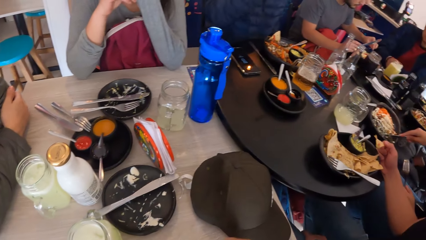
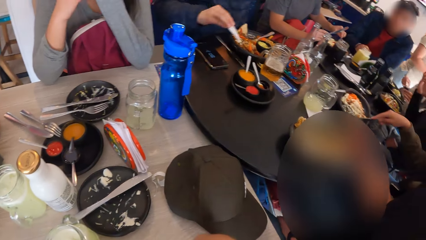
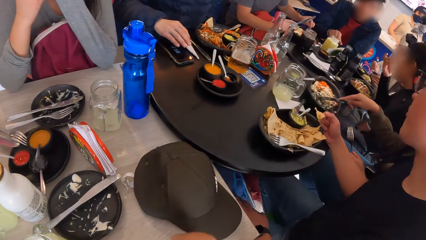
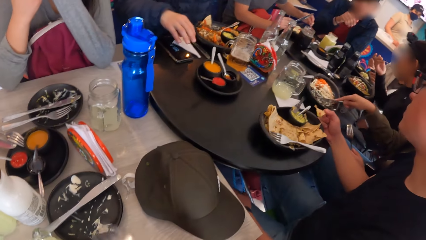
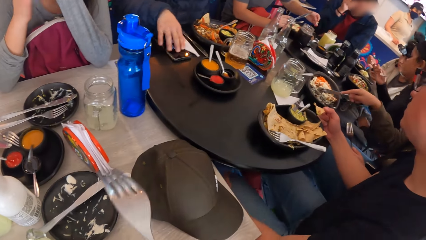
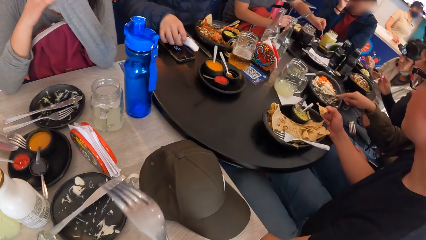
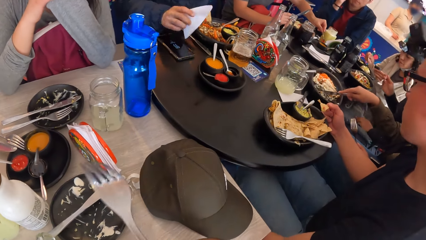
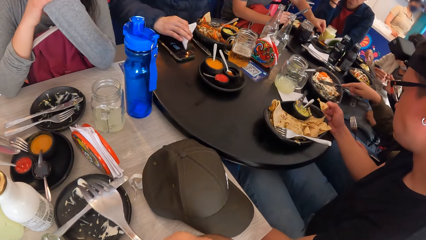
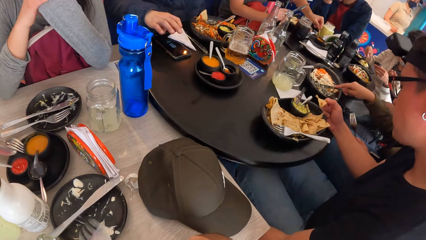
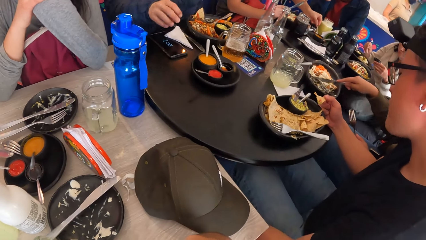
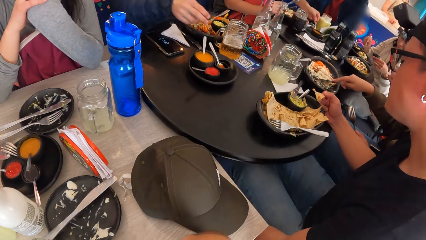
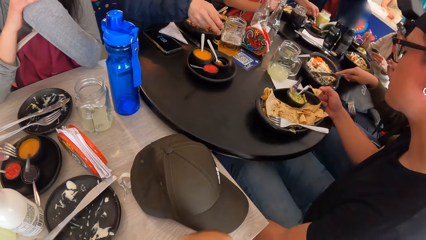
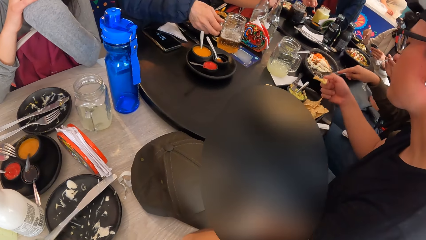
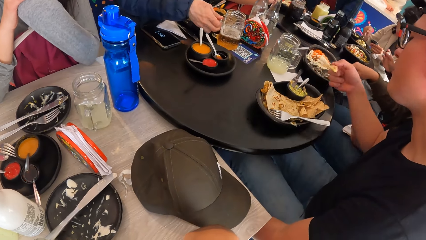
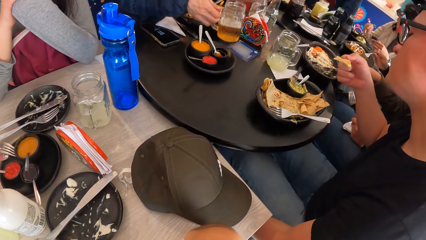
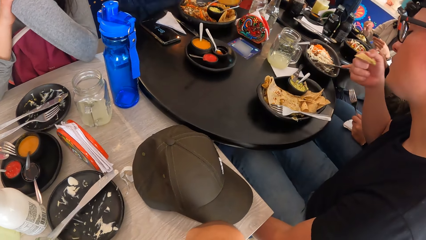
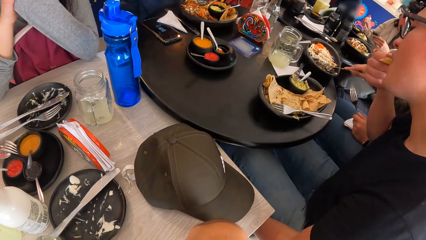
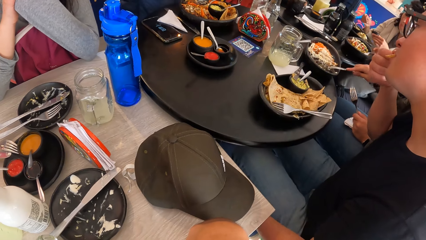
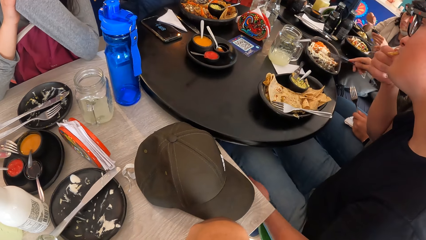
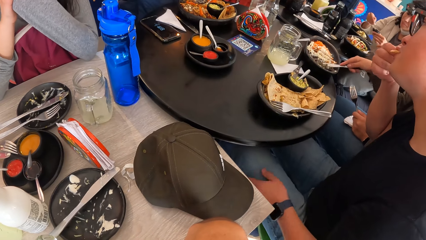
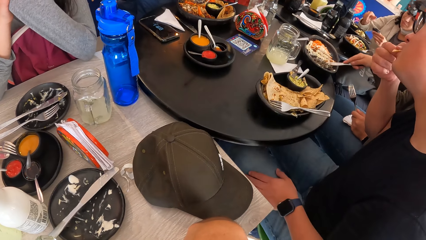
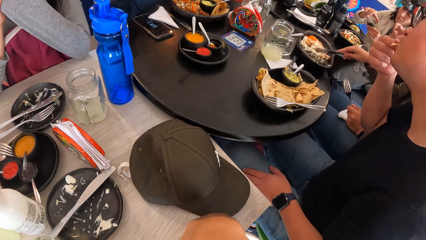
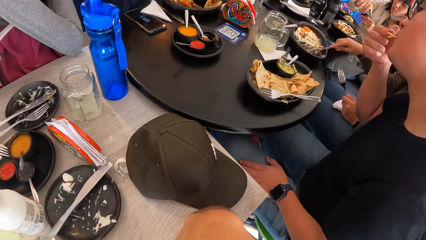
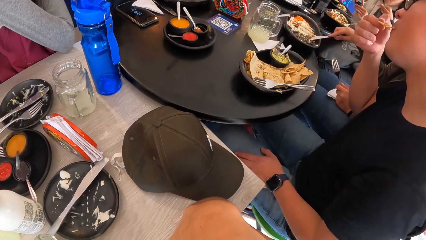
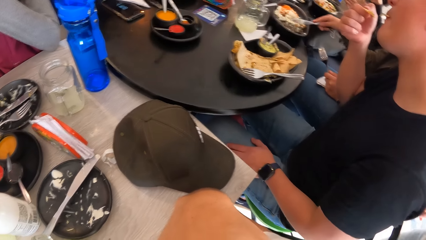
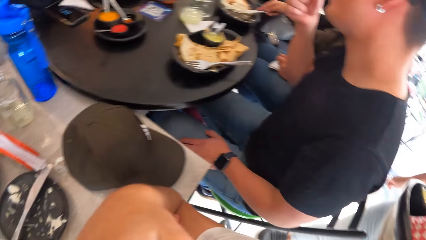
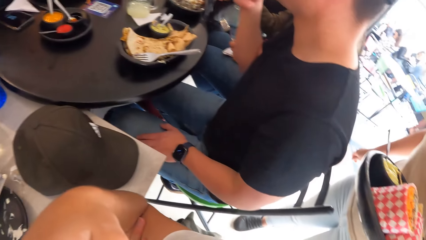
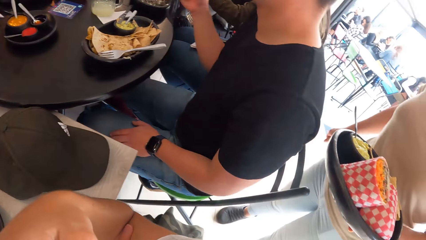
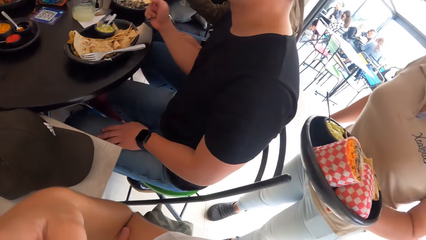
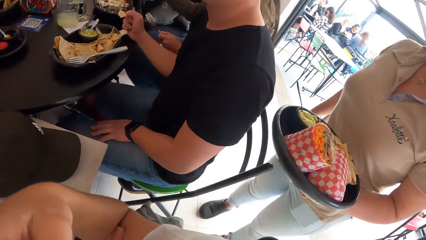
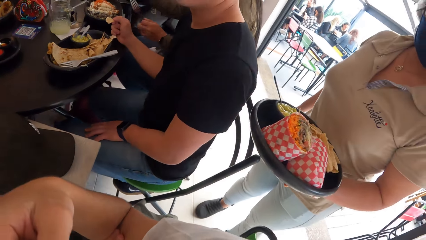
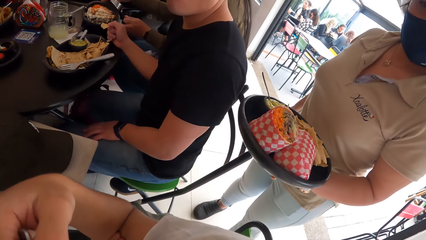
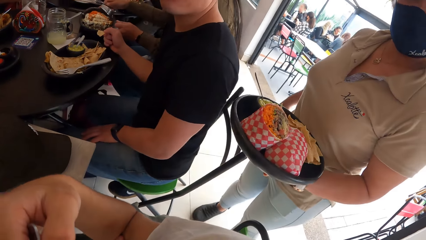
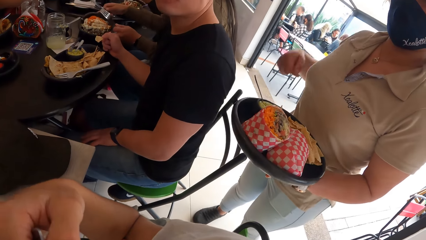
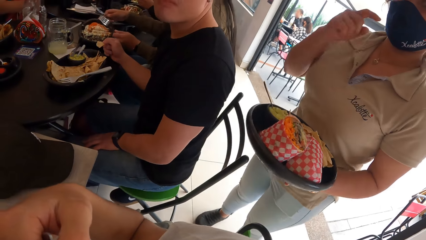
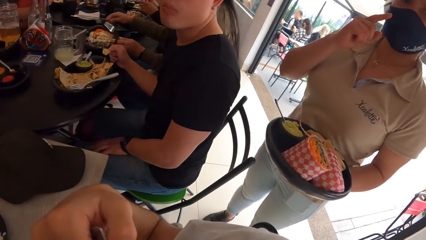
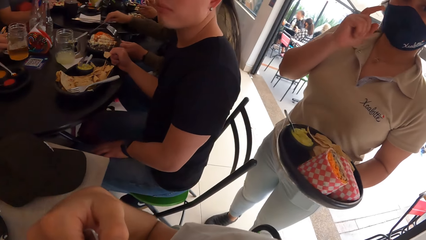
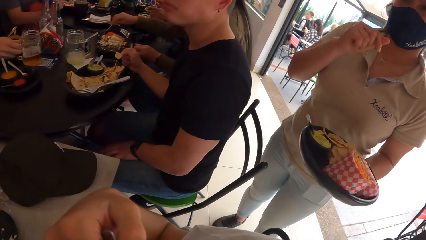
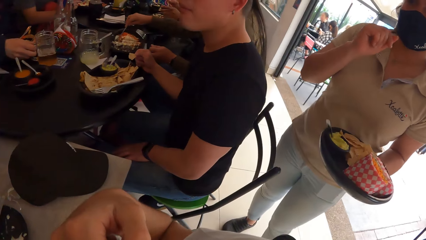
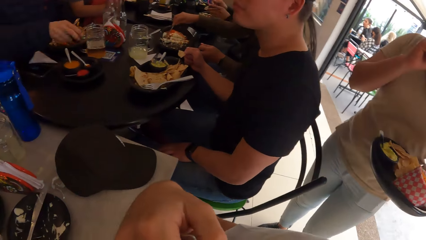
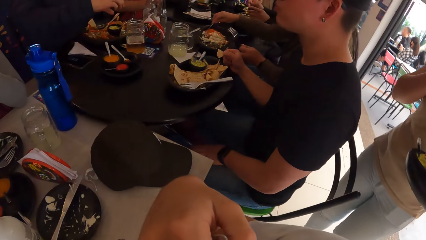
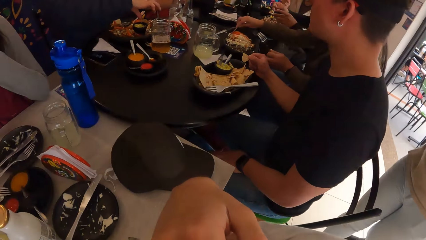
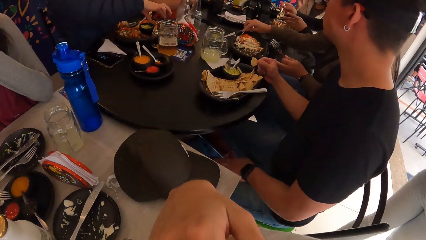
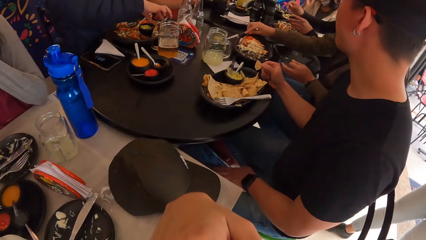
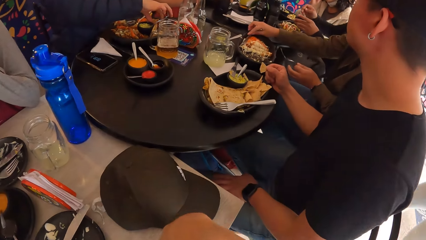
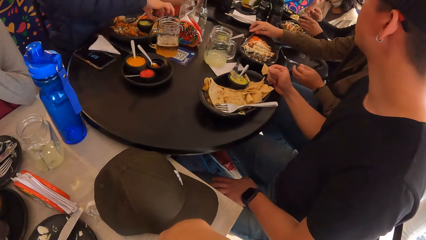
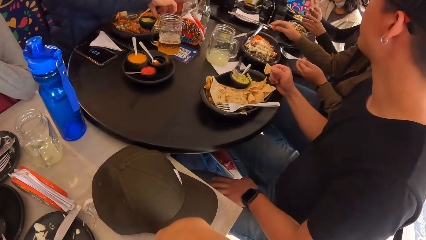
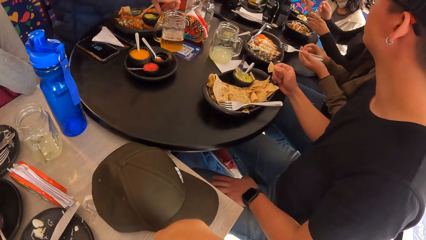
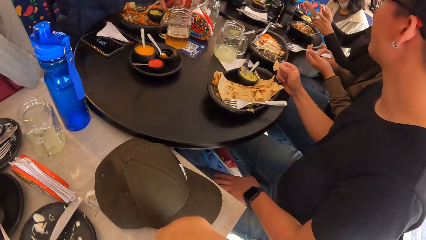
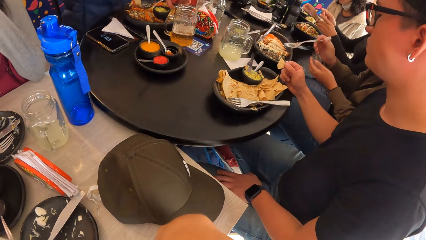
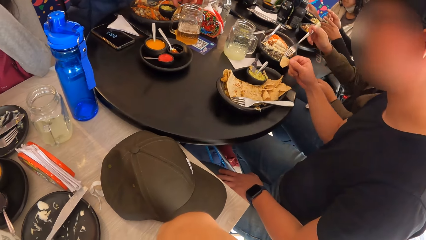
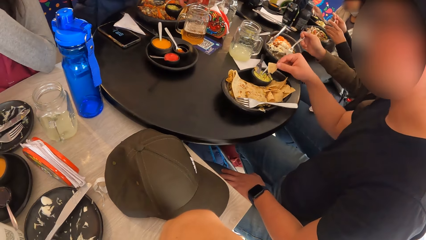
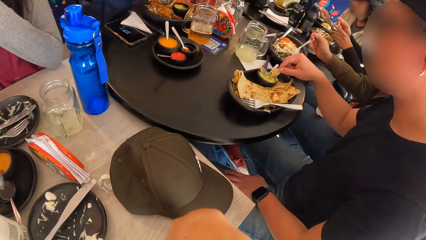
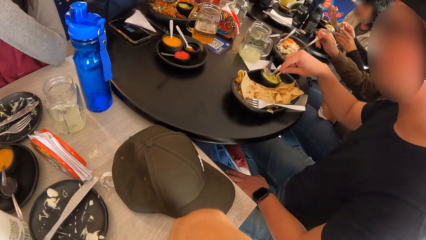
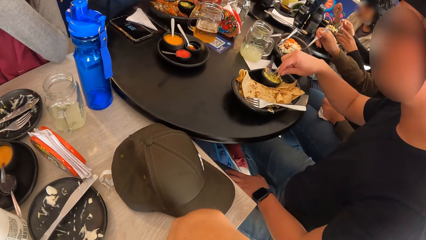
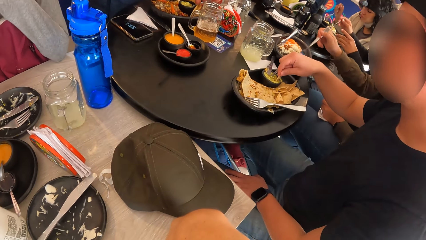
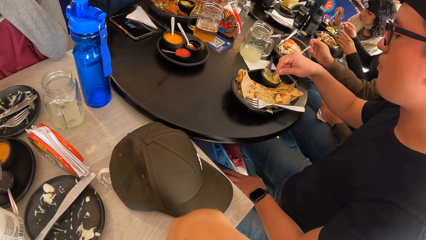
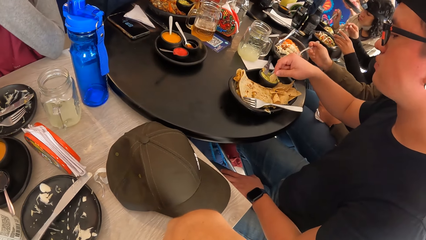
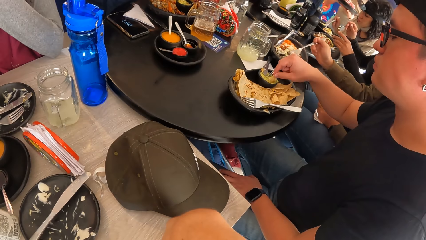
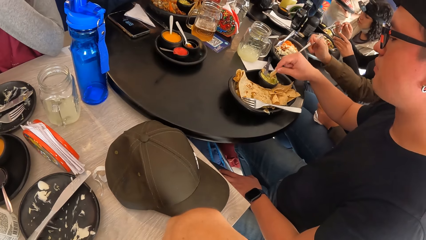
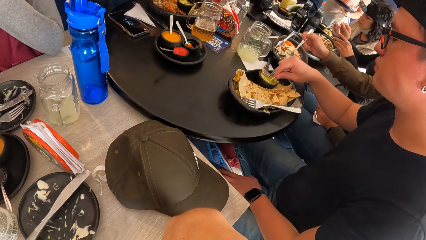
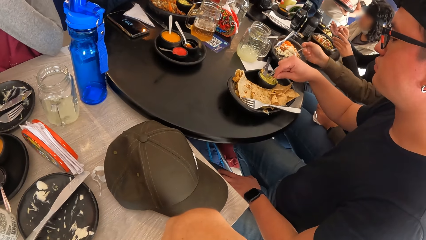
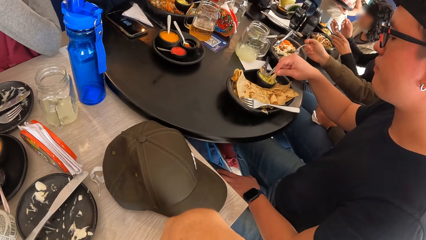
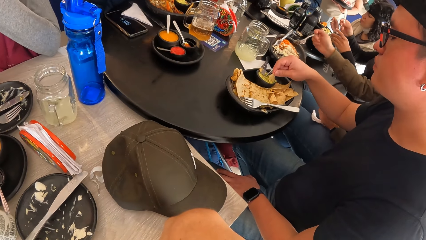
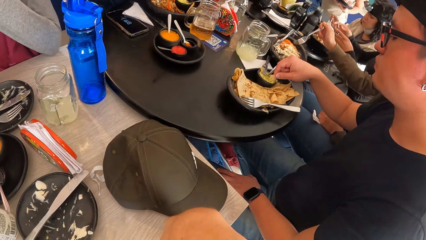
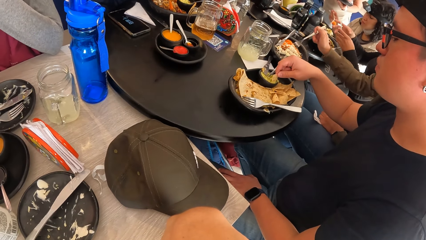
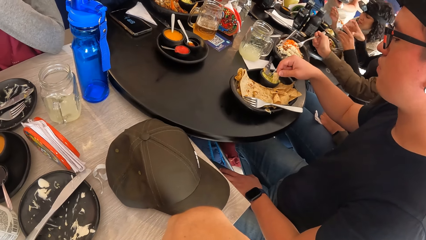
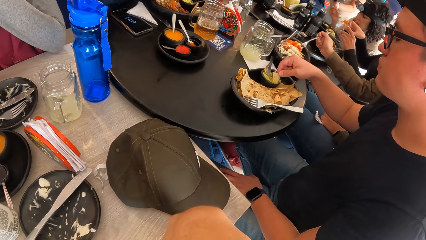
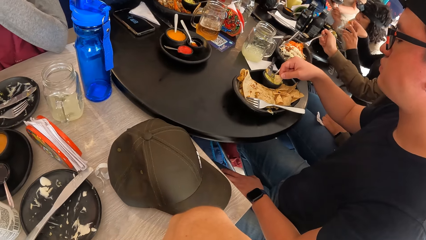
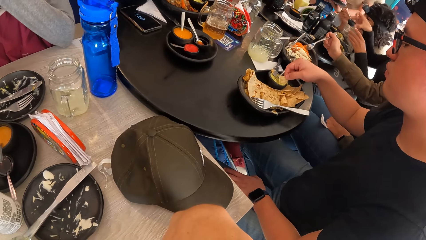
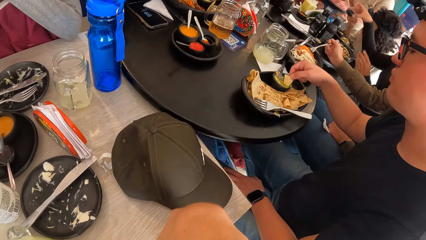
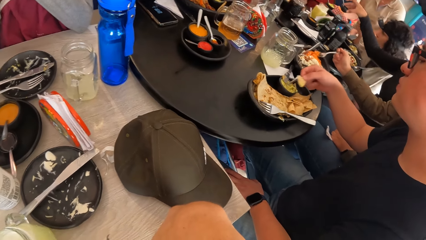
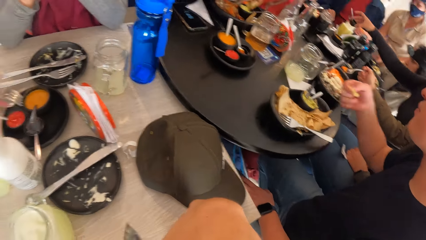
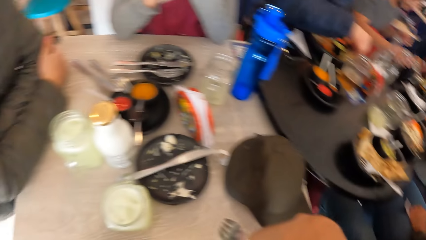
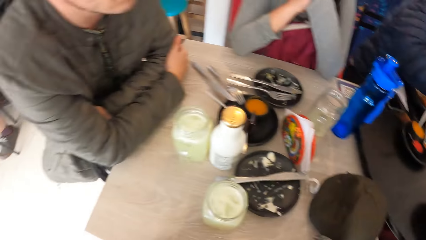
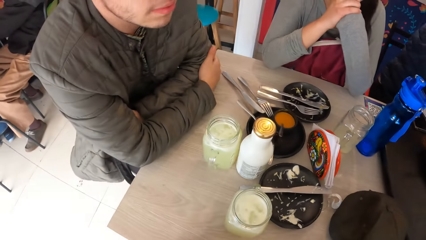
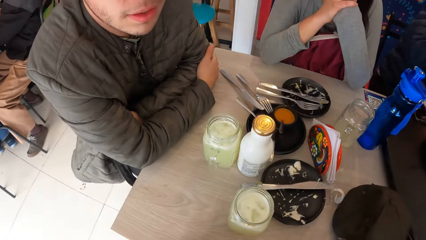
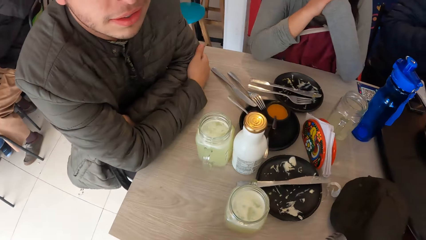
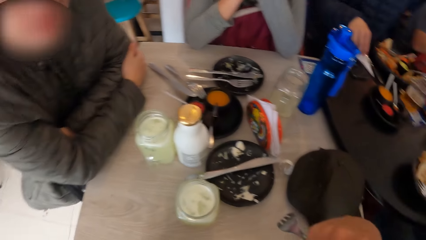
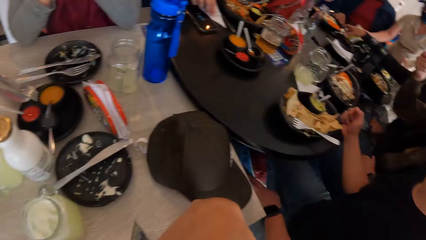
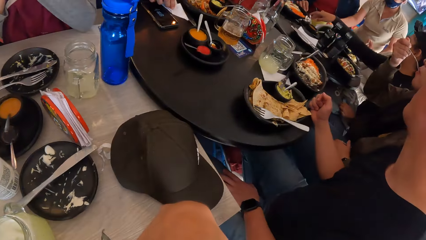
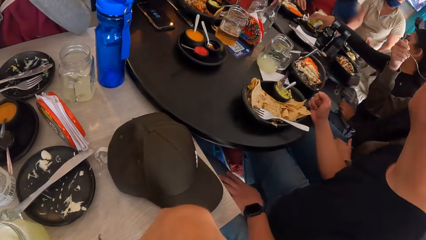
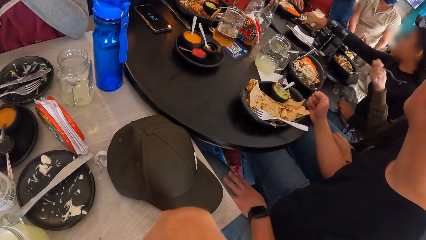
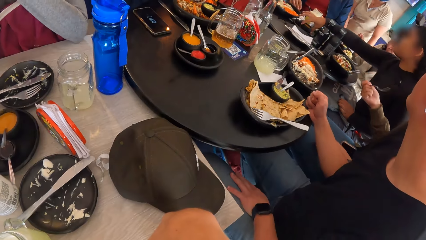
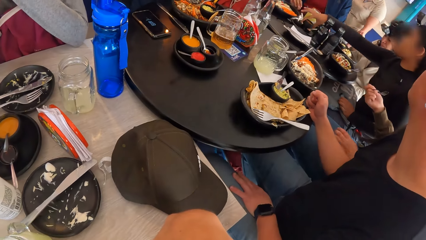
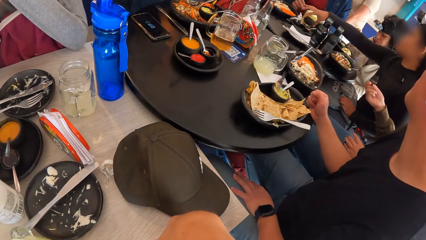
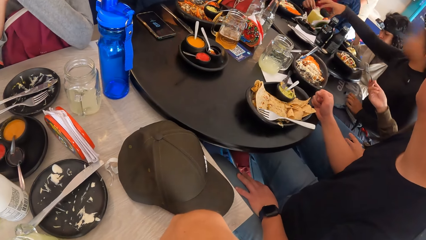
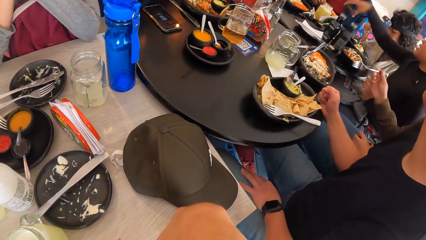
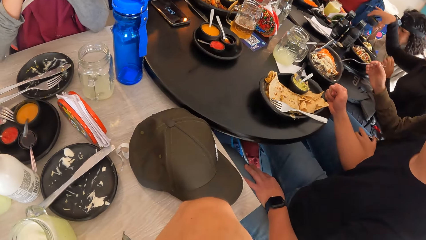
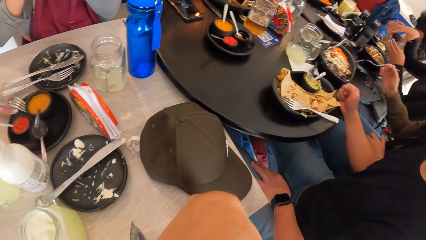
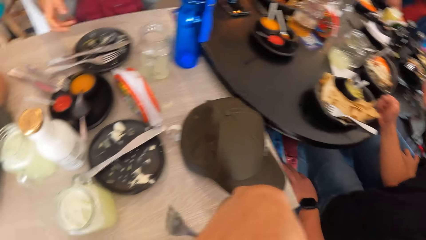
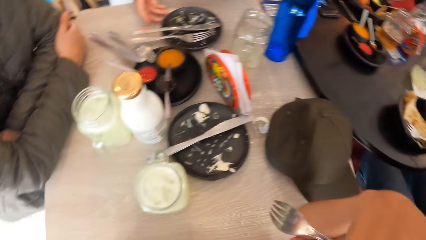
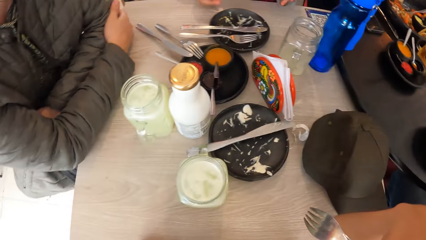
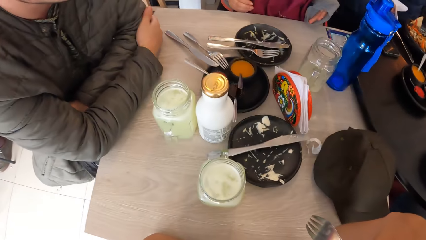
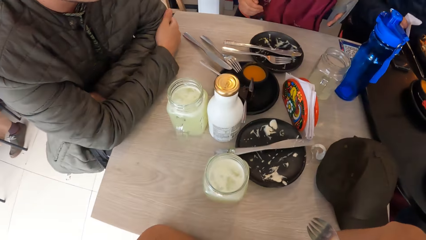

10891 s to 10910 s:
A man beside the camera wearer eats food from a plate on the table with his right hand. The camera wearer interacts with a waitress.
